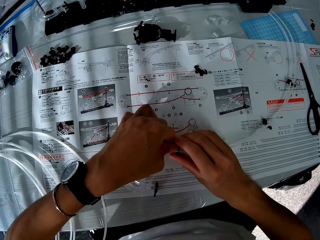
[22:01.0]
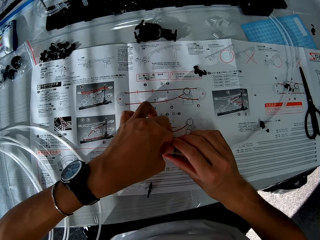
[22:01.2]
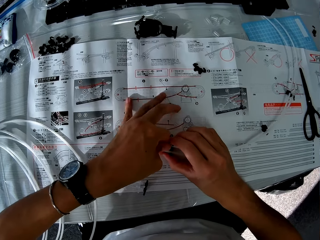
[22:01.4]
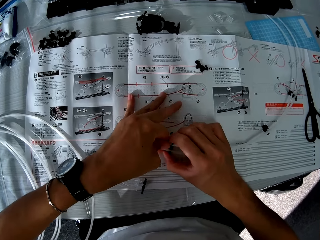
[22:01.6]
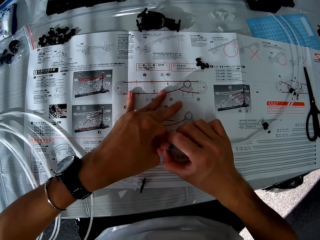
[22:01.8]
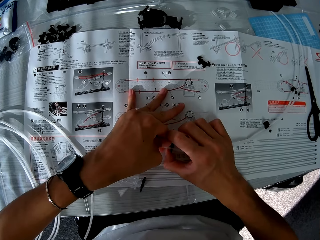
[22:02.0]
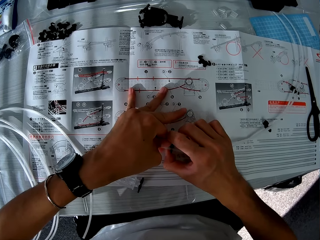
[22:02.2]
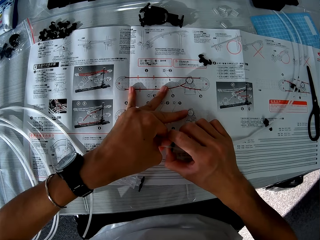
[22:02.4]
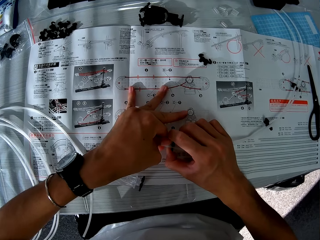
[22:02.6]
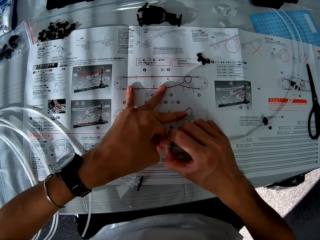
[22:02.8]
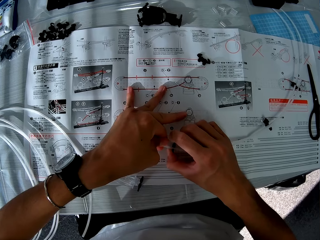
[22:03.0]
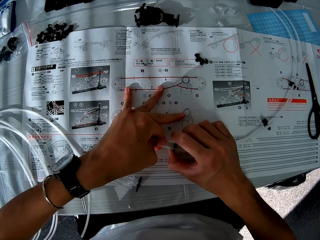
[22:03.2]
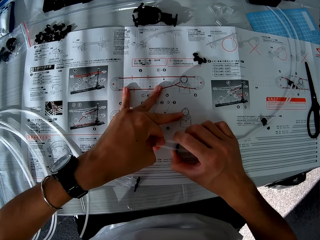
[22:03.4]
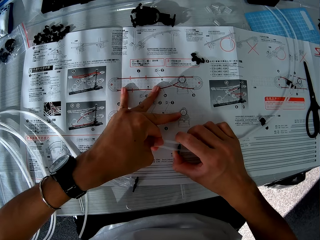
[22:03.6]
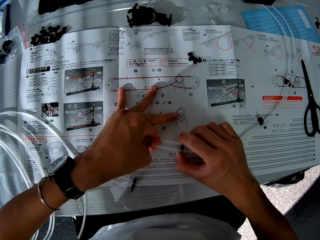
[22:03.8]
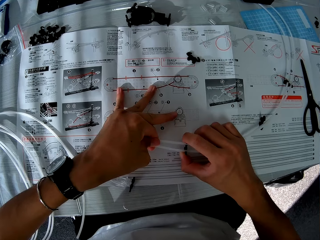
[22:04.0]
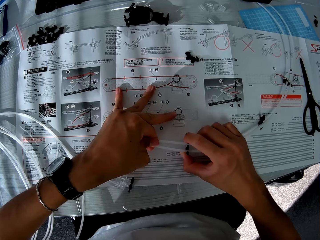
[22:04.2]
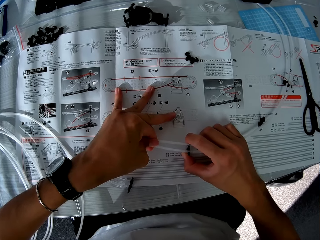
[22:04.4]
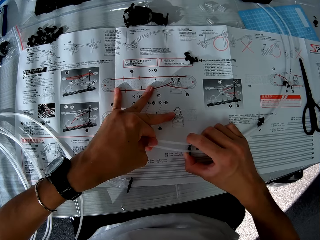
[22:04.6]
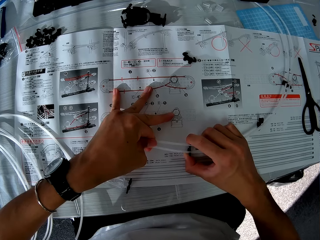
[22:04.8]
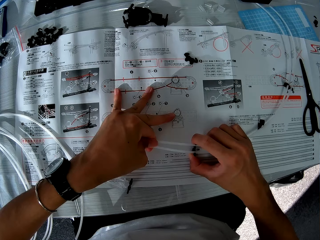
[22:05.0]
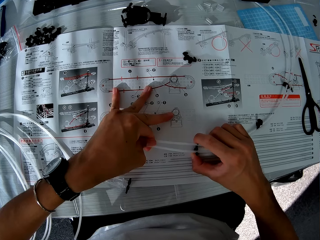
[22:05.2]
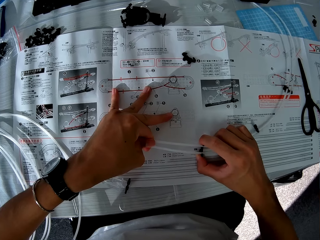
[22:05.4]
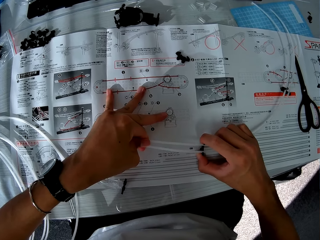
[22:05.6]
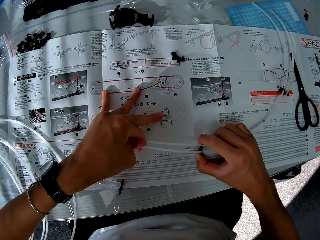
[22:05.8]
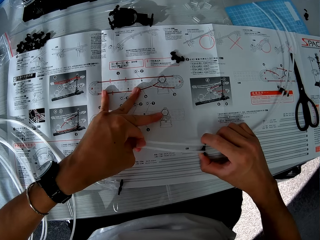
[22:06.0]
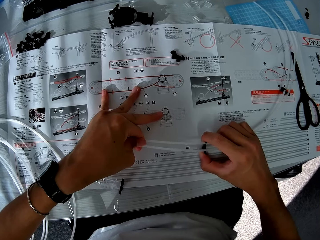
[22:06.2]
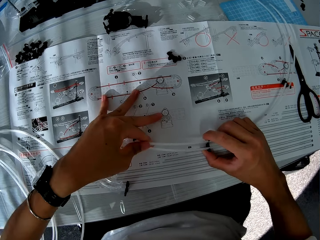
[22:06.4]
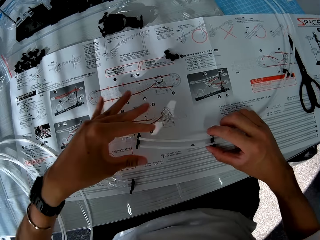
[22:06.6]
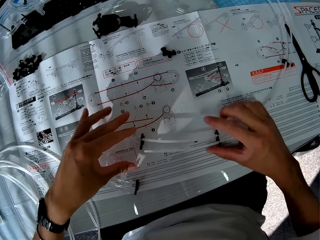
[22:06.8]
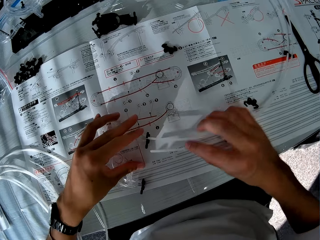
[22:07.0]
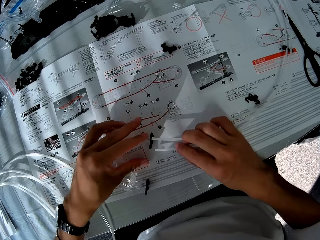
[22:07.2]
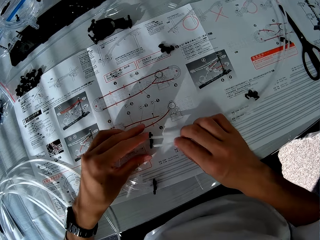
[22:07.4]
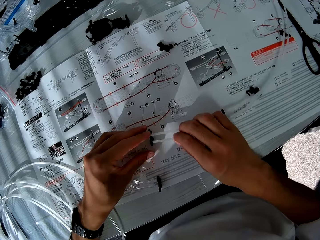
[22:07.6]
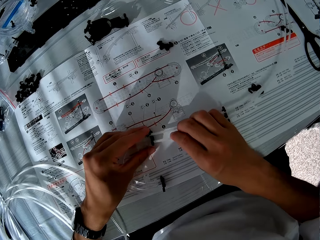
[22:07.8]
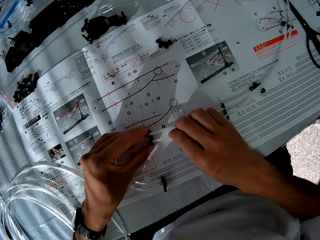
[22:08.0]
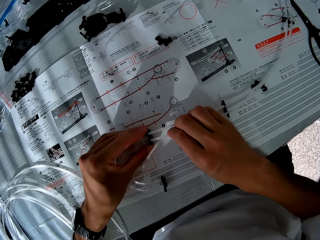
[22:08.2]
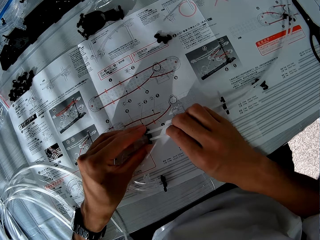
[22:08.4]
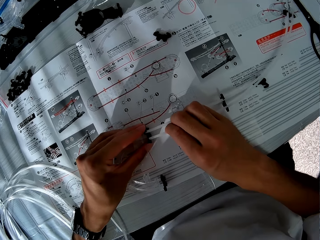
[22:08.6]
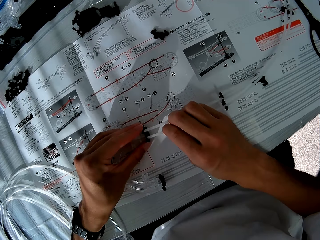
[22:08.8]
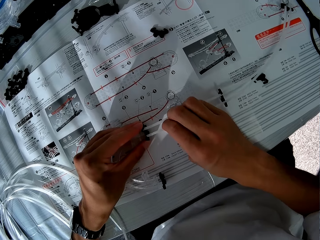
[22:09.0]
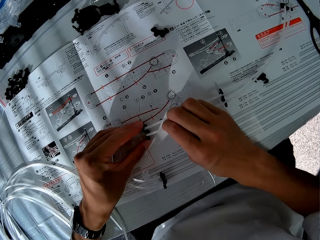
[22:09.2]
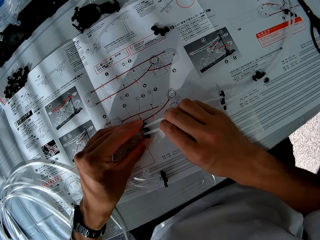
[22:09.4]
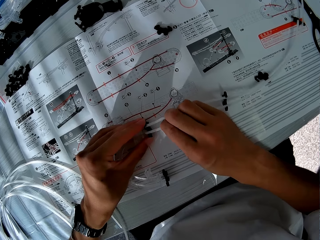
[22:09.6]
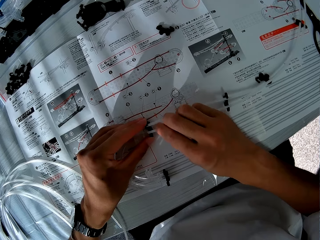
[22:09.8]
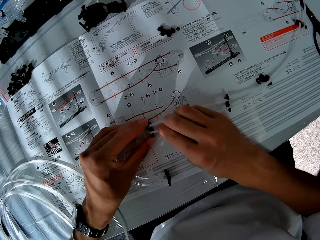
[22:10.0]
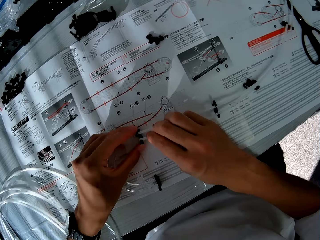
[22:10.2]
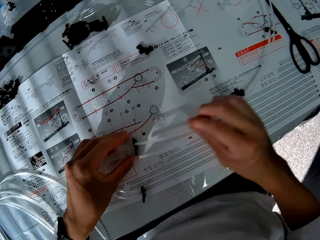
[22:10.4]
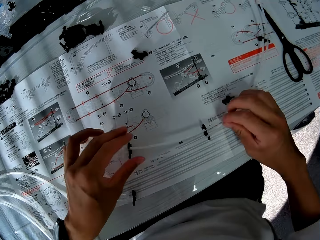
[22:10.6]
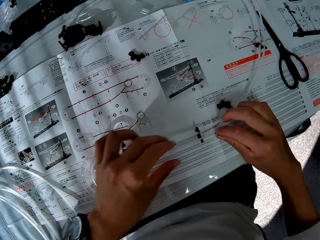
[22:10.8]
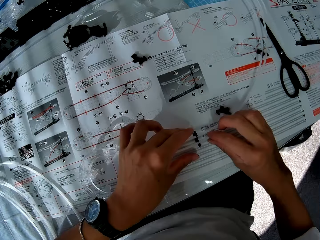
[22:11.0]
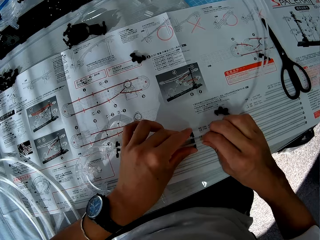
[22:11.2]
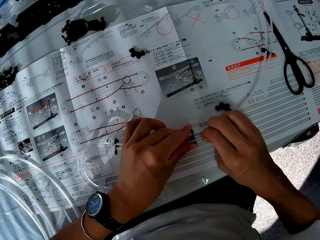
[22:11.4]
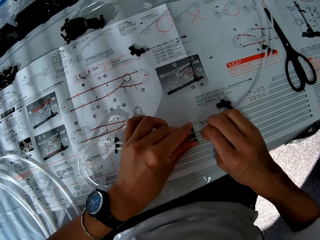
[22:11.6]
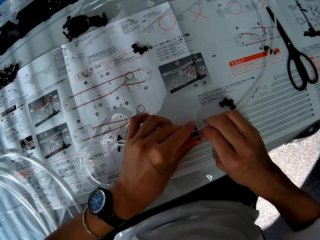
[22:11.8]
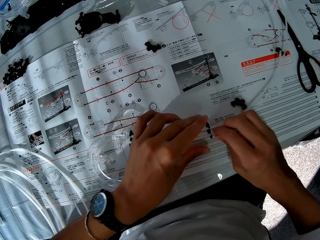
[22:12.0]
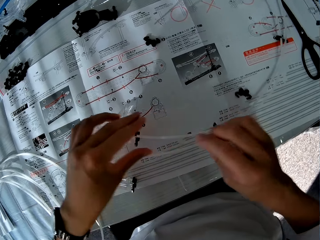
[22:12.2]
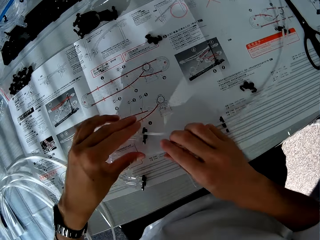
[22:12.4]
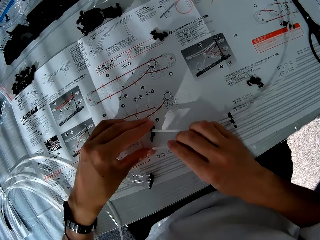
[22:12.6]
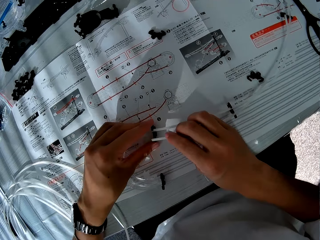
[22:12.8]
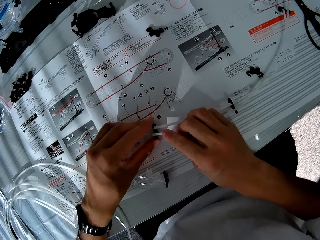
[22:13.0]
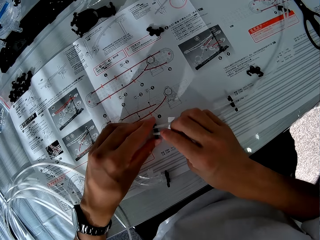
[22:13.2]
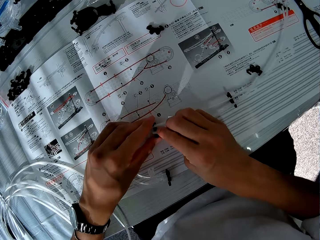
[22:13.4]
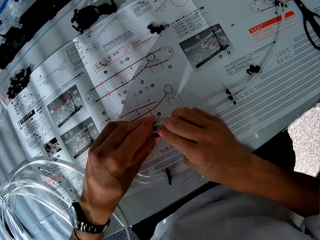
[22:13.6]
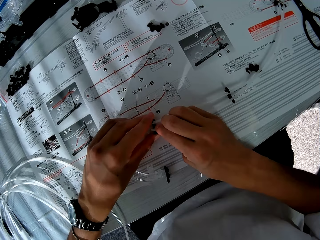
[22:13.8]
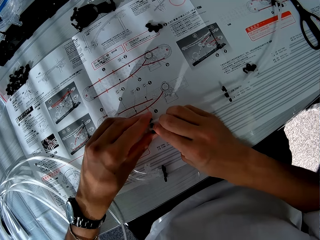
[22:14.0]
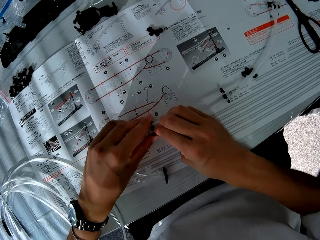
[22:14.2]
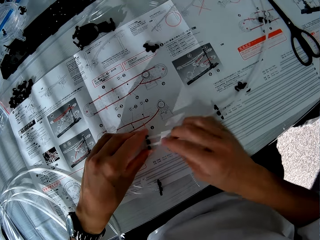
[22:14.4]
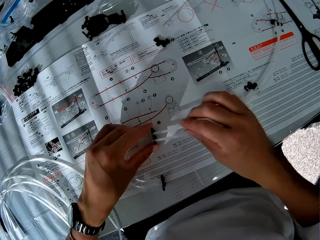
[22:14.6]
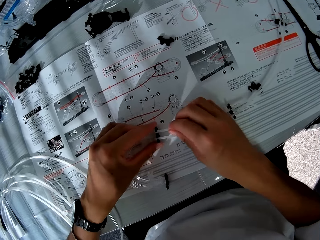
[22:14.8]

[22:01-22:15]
The camera wearer adjusts an arm. They fix the standard rail. They drop the space rail parts. They fix the standard rail. They fix the standard rail again.

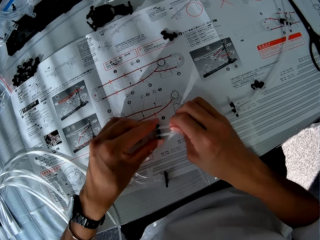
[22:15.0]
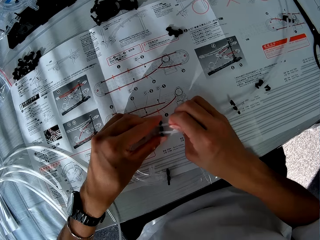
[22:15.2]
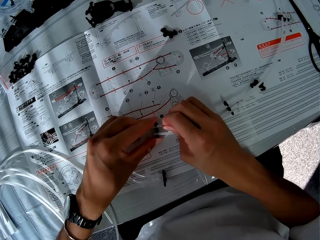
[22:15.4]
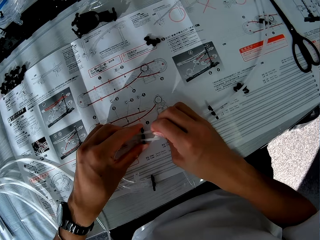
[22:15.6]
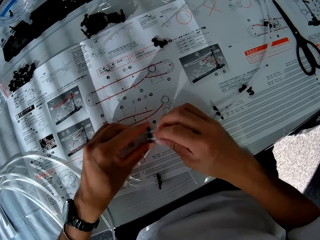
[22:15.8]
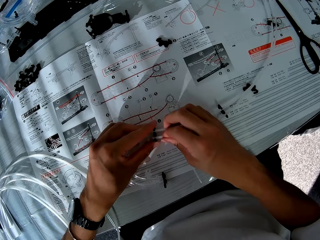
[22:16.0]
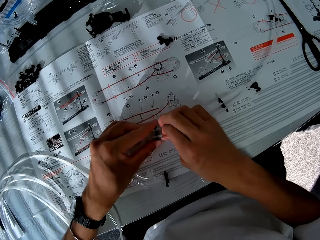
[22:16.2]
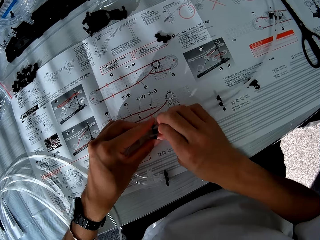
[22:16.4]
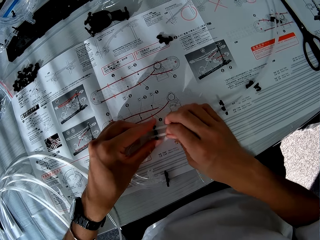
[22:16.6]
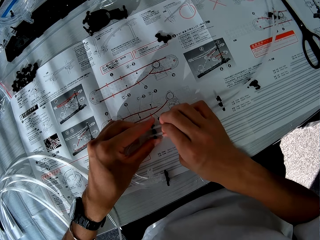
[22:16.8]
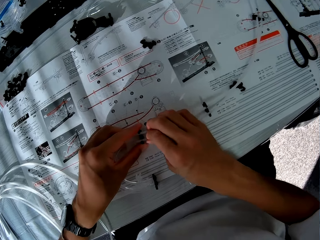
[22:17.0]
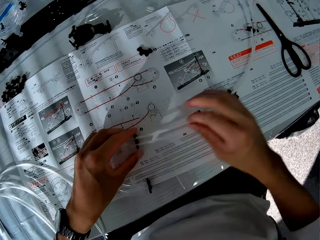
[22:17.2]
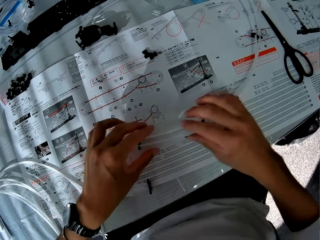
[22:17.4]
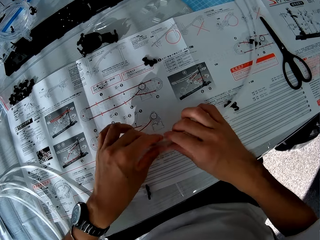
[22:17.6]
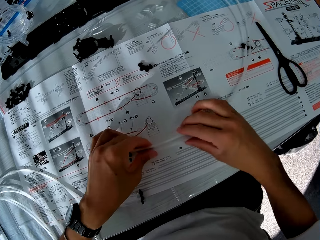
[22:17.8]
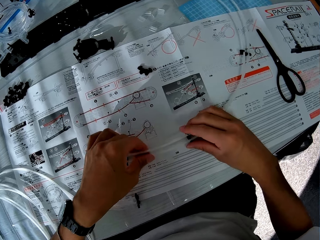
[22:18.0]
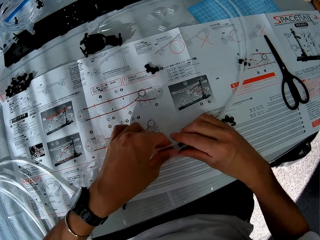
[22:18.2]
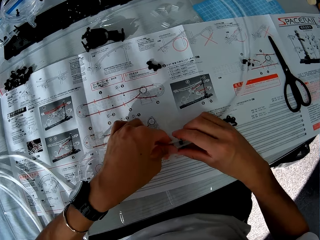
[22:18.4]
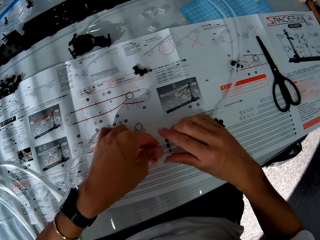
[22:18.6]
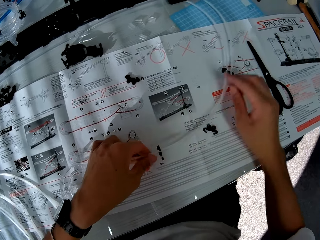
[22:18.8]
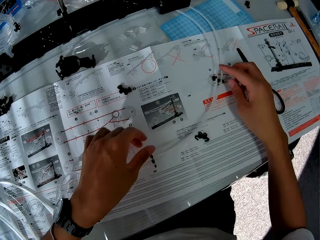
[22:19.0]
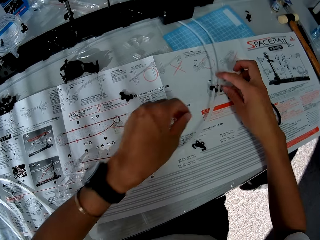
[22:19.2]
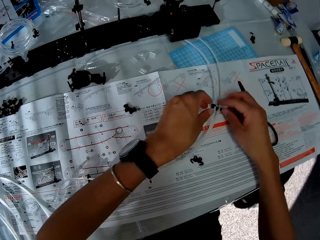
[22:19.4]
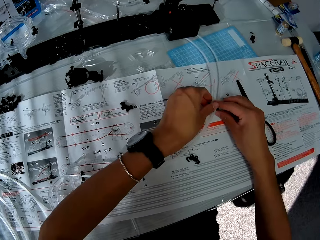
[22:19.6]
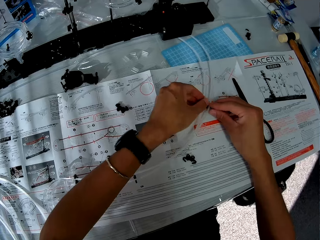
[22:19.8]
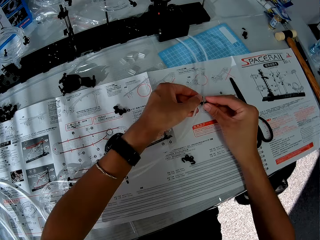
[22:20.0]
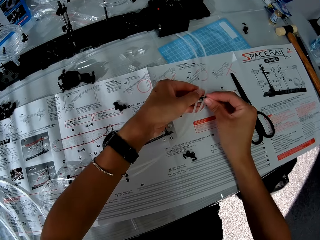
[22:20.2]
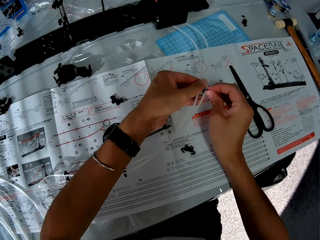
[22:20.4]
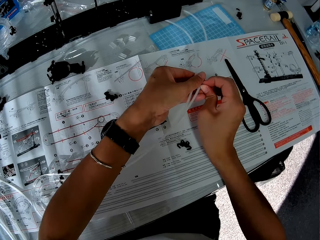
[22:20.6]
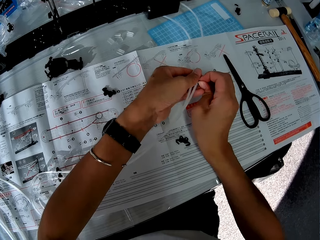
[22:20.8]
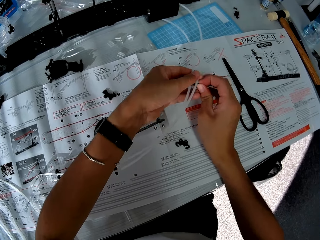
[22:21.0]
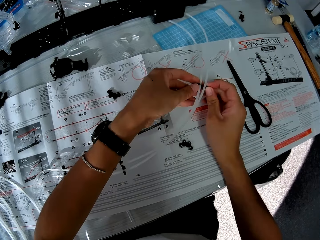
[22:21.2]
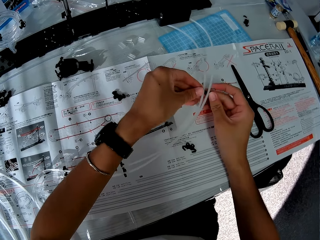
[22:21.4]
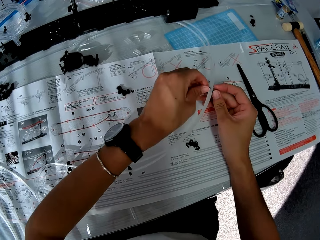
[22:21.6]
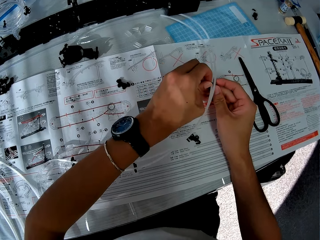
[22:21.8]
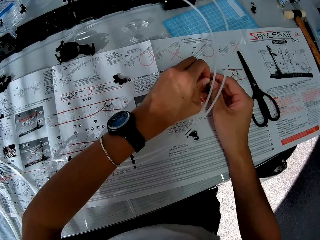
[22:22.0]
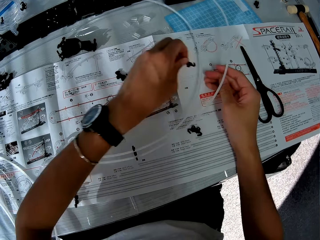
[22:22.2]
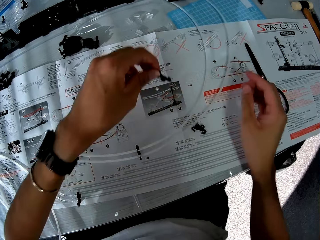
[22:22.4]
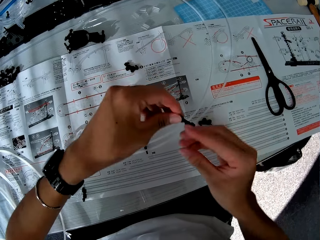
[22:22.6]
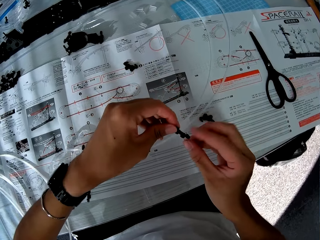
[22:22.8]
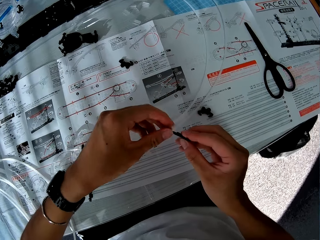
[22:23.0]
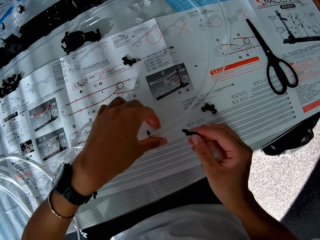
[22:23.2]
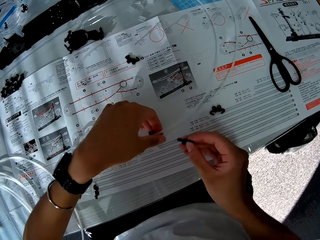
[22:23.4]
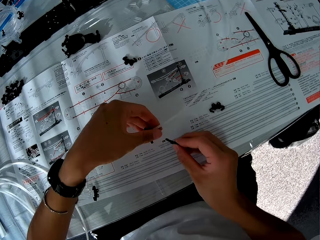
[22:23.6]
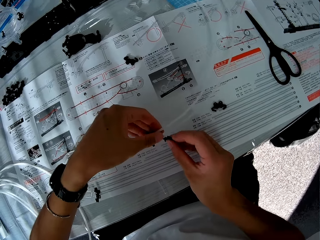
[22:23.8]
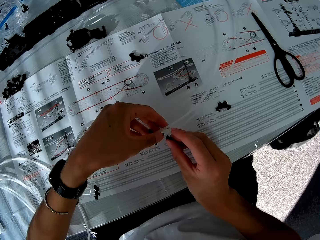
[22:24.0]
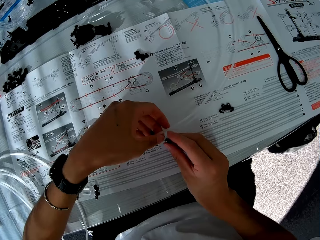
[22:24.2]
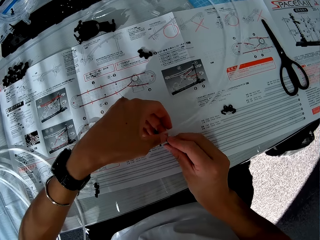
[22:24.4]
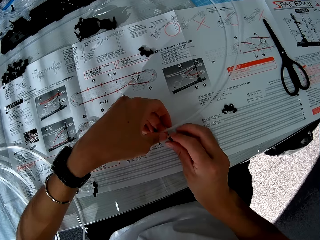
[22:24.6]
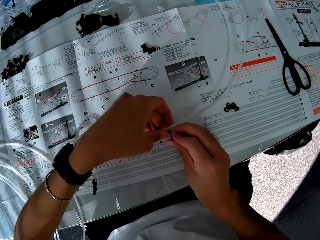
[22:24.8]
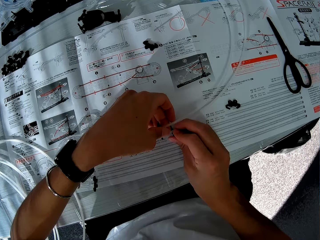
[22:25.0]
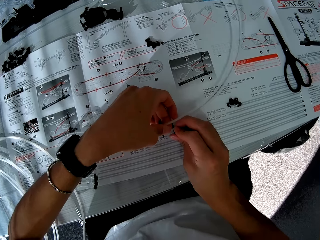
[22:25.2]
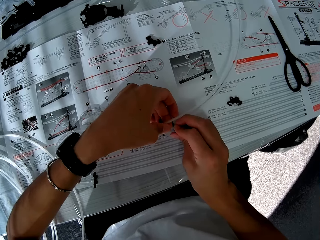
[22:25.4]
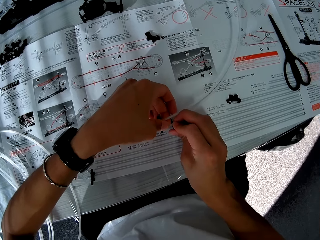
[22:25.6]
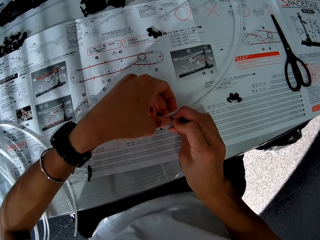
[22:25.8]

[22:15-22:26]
The camera wearer tightens the standard rail. They move an arm. They remove the arm. They exchange the arm. They fix the arm.
